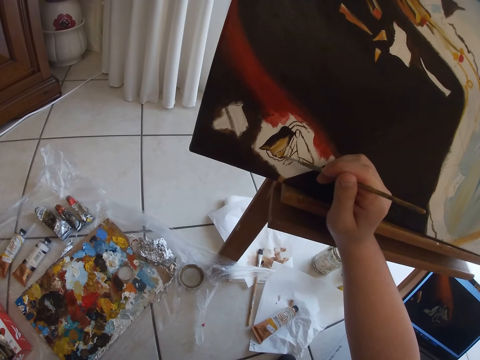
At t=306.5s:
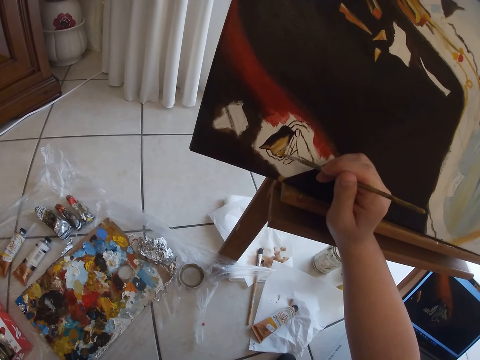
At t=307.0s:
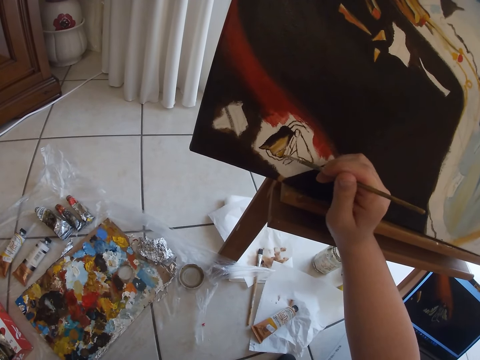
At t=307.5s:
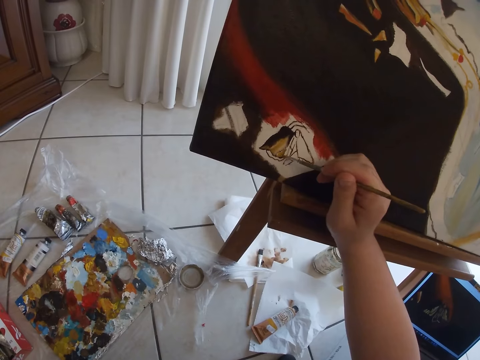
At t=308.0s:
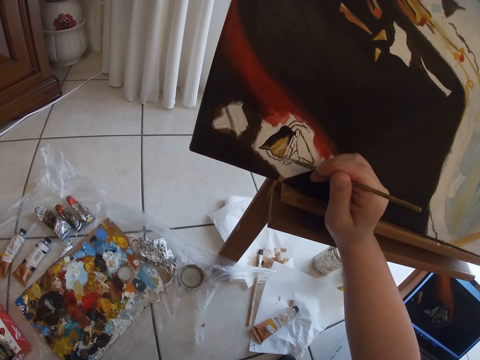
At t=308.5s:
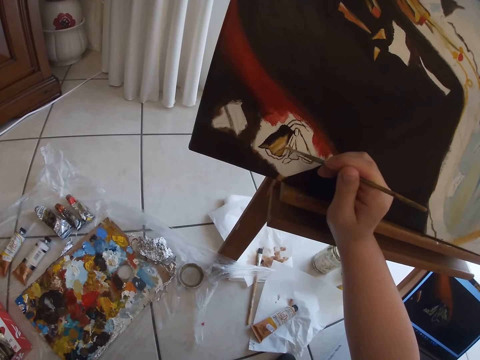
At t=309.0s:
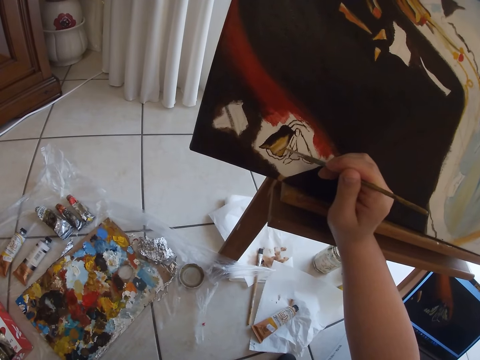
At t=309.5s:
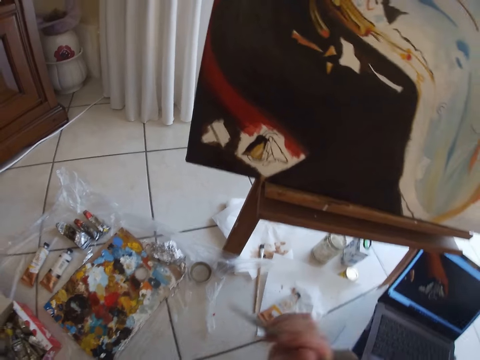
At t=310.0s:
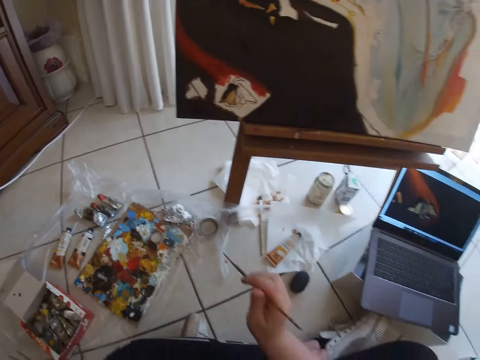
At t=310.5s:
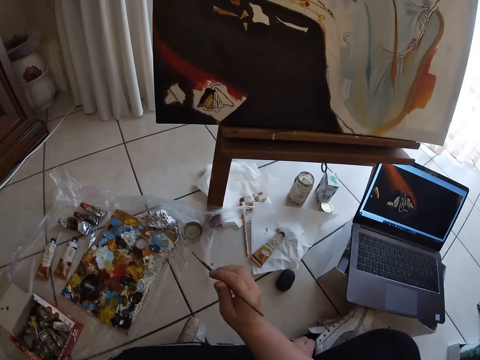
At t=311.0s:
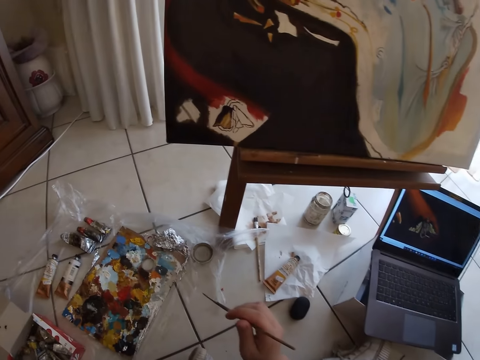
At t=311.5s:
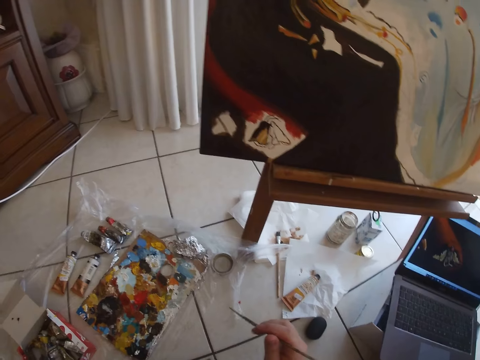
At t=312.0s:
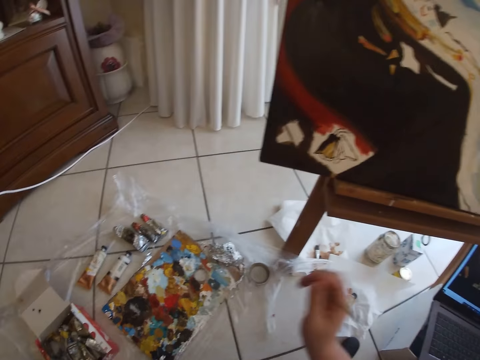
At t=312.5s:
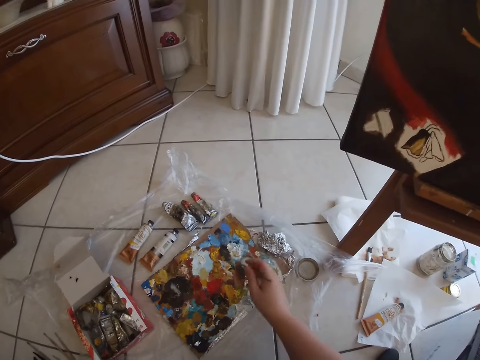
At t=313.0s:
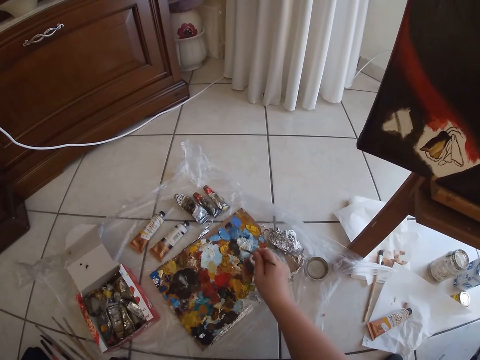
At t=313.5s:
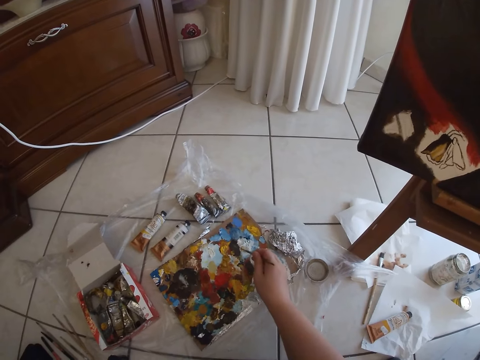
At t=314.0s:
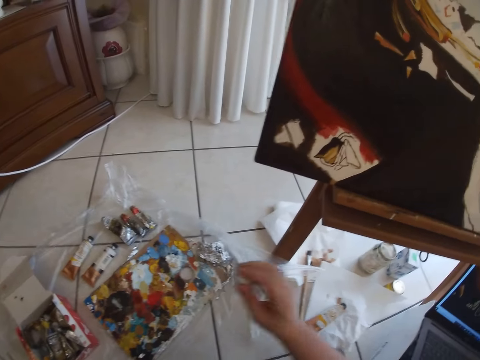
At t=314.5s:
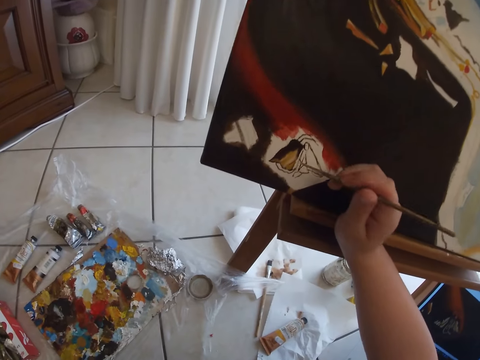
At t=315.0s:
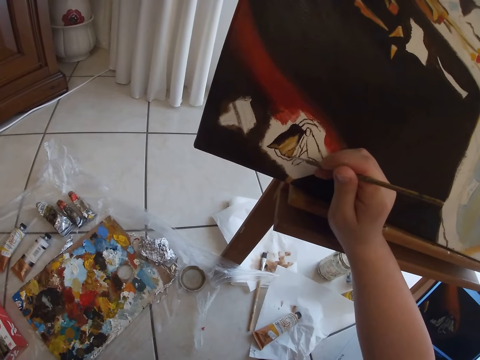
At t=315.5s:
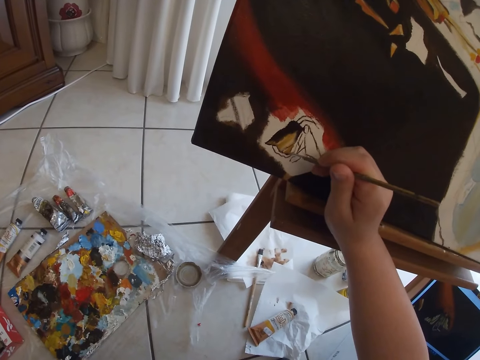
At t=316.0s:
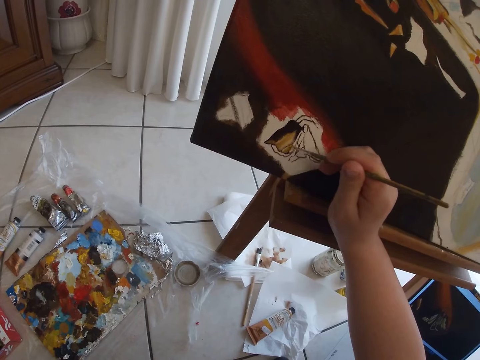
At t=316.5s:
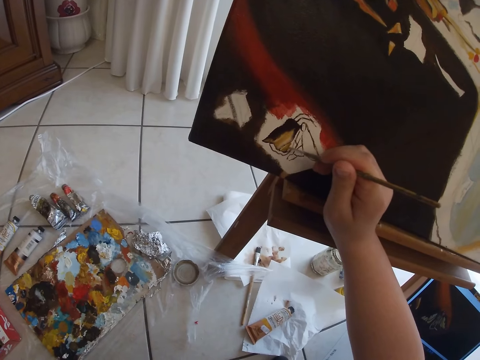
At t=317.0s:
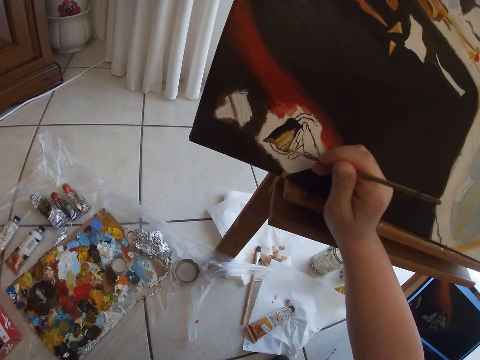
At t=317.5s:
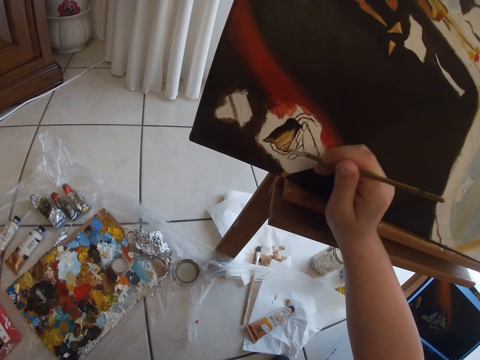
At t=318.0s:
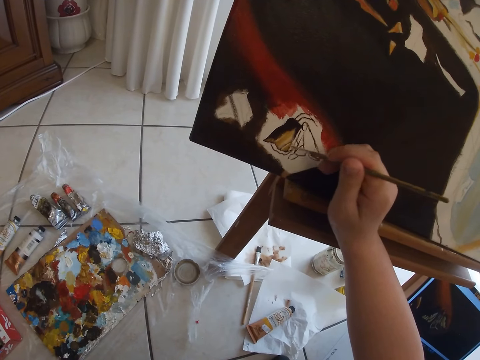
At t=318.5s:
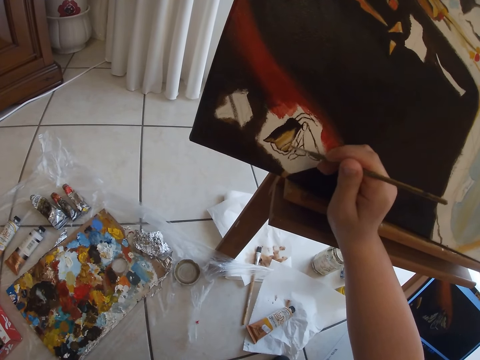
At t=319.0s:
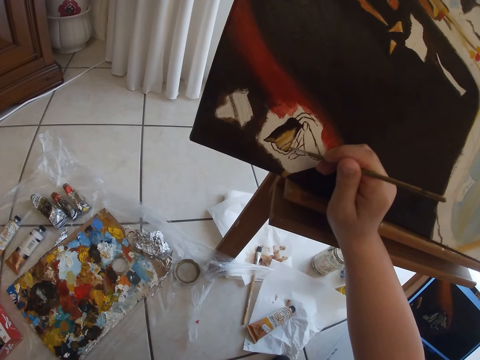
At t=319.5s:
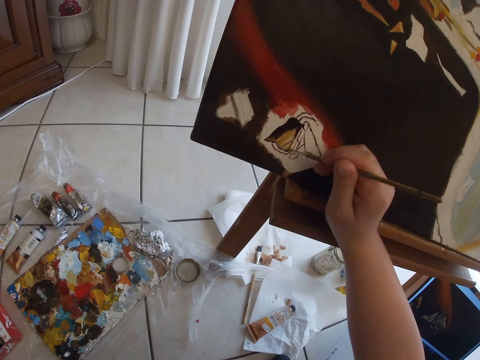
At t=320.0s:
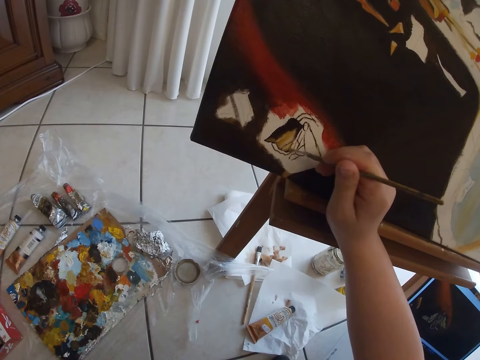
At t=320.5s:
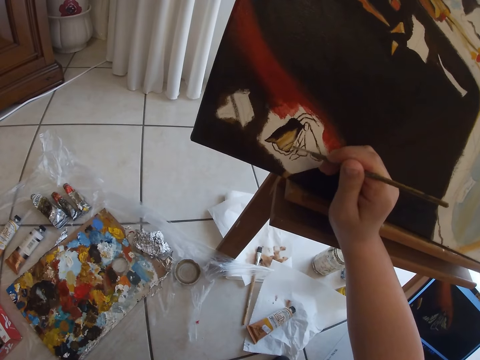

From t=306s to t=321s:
The camera wearer removes the paintbrush in her right hand from the canvas. She paints wall art using the paintbrush. She dabs the paintbrush on some paint in the palette on the floor. She paints on the canvas with the paintbrush in her right hand.

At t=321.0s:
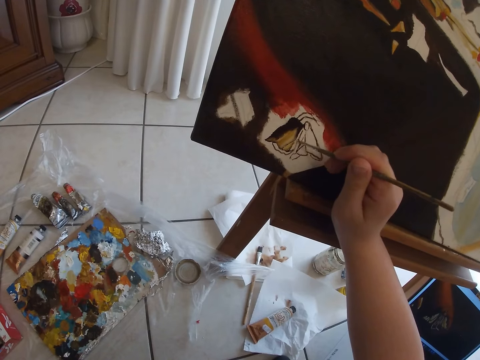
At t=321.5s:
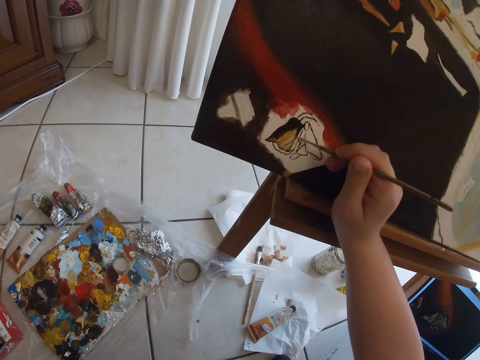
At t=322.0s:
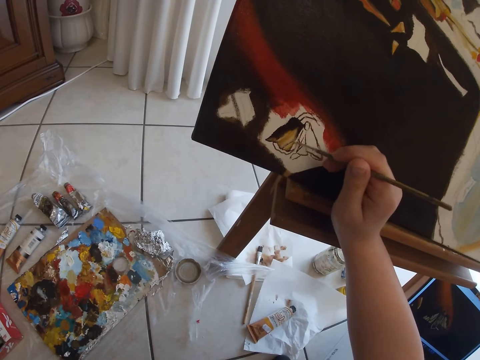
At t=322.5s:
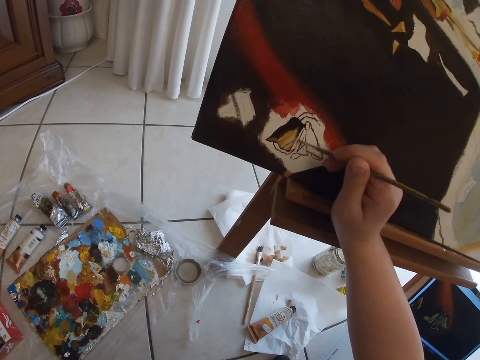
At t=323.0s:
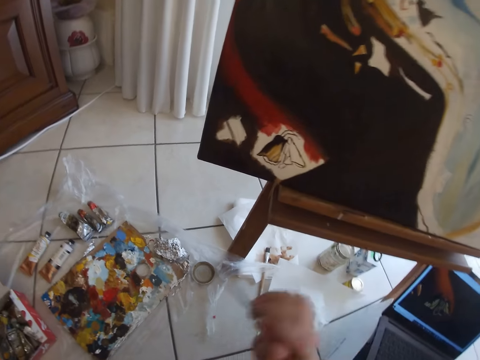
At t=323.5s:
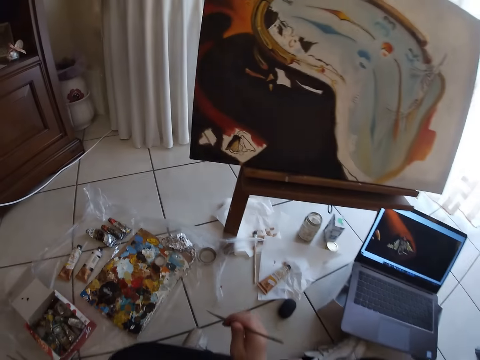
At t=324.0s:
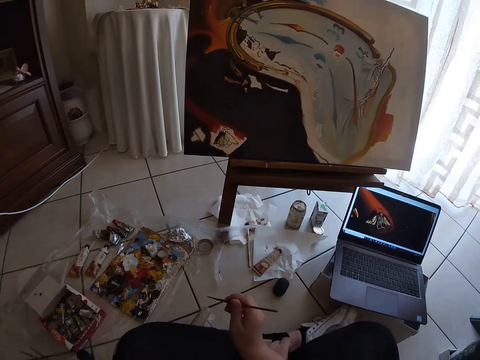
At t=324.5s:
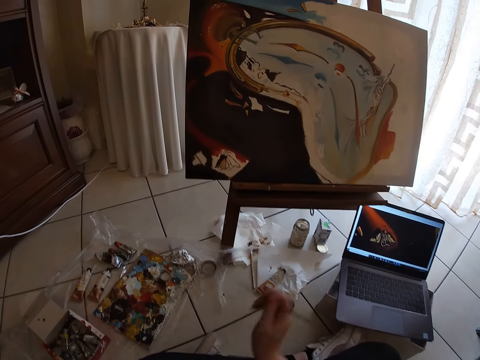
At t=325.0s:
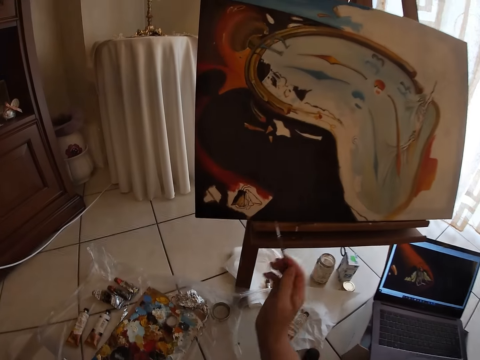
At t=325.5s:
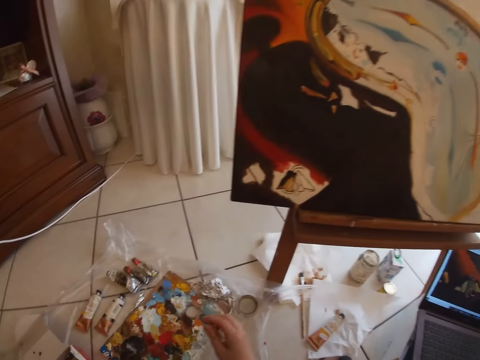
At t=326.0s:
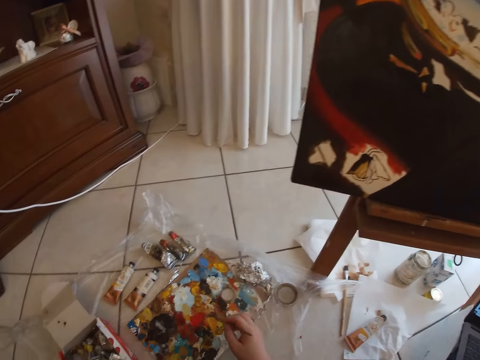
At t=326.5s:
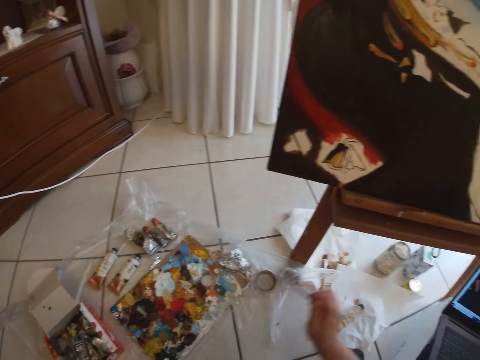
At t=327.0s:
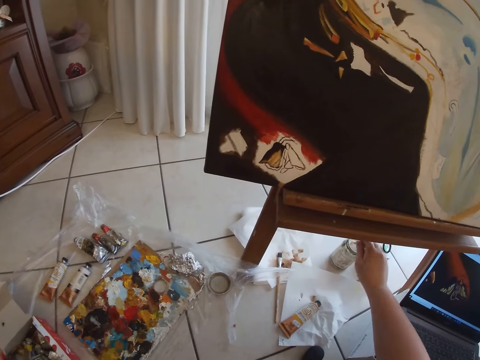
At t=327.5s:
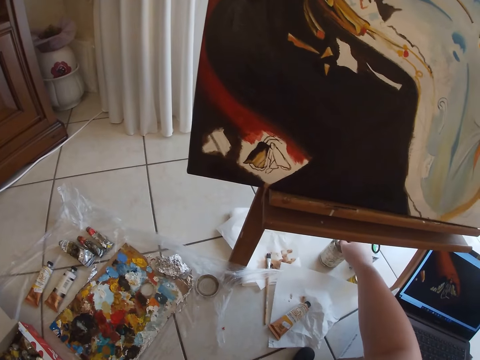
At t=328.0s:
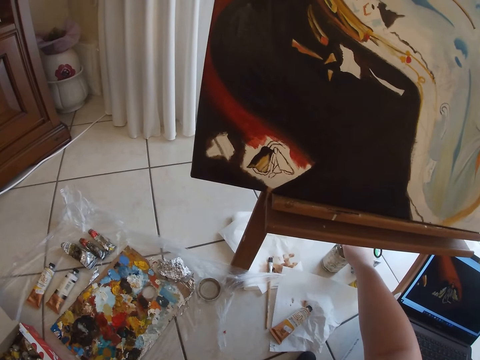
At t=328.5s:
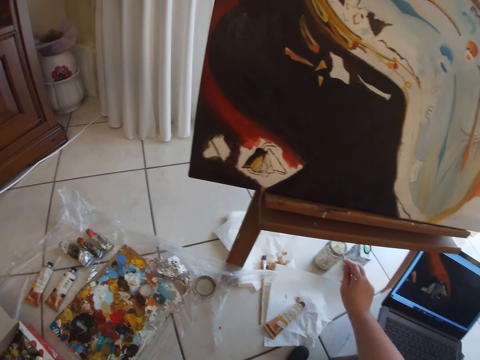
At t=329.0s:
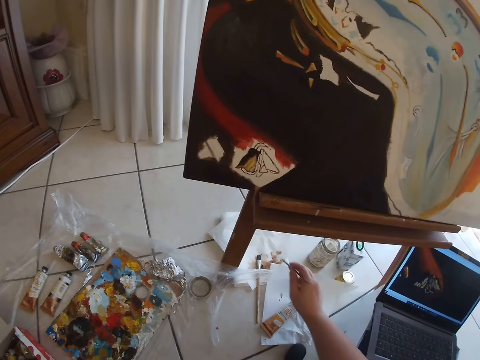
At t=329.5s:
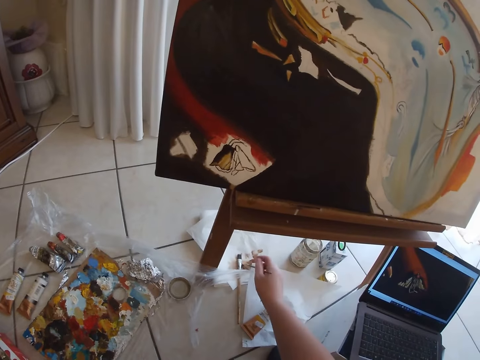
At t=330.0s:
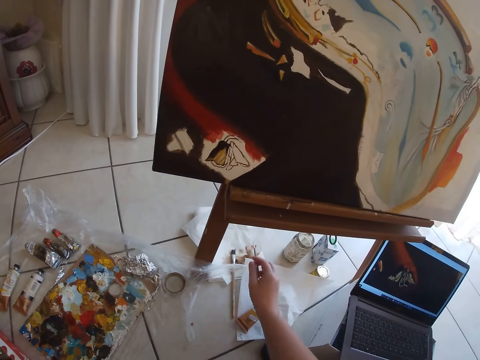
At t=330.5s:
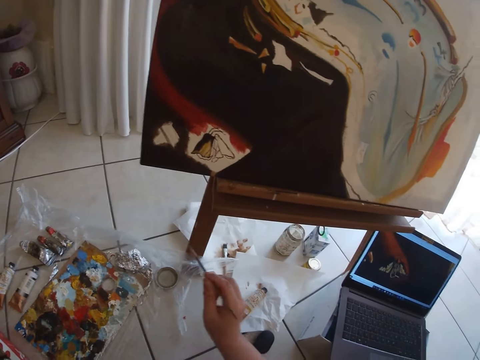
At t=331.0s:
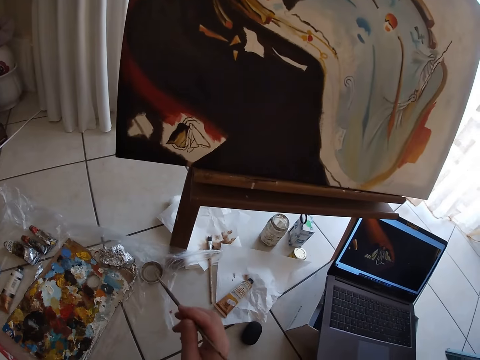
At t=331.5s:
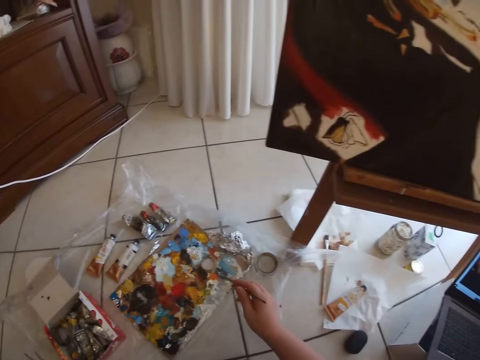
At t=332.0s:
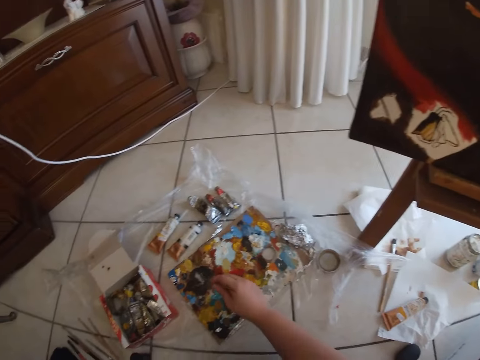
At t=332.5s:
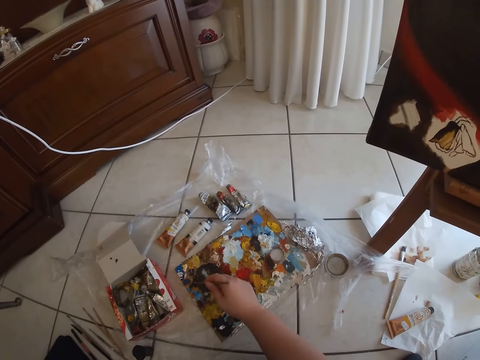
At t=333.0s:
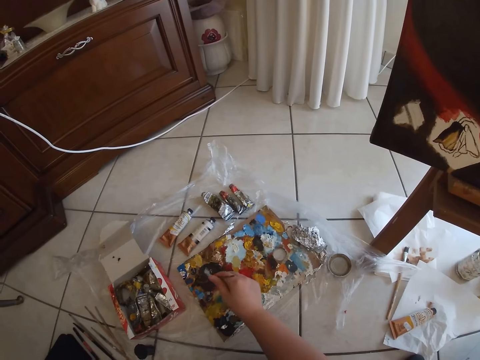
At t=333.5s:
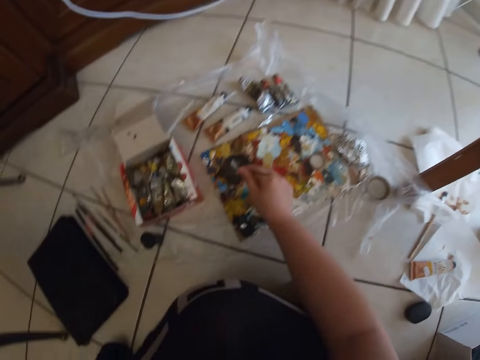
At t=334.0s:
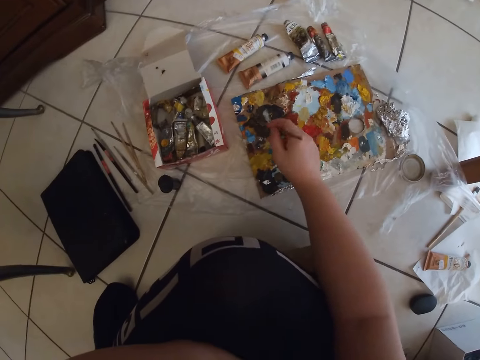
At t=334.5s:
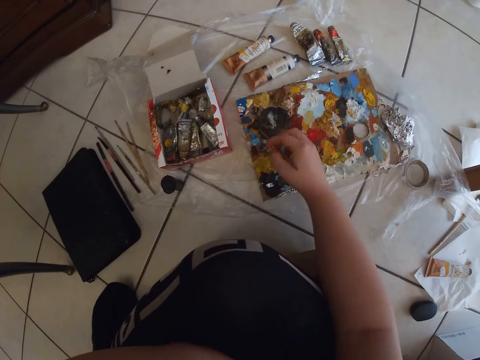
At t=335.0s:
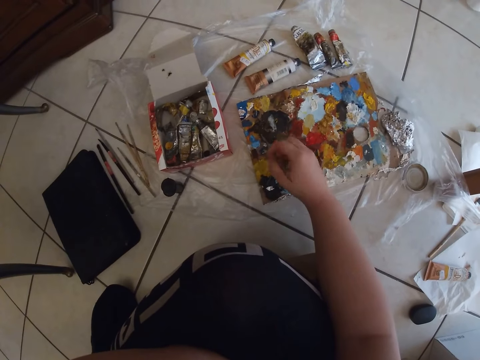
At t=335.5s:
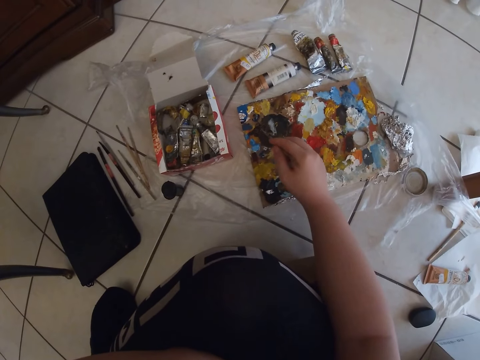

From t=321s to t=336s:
The camera wearer removes the paintbrush in her right hand from the canvas. She rinses the paintbrush in her right hand in the container on the floor. She dips the paintbrush into the paint and removes the paintbrush from the paint. She cleans the paintbrush in her right hand on the paper on the floor. She dabs the paintbrush on some paint in the palette on the floor.
